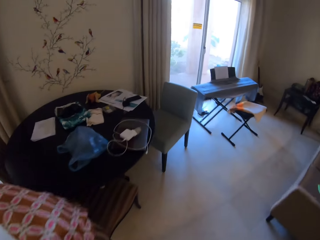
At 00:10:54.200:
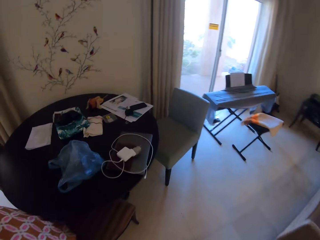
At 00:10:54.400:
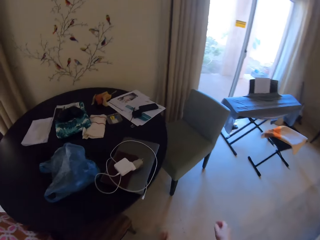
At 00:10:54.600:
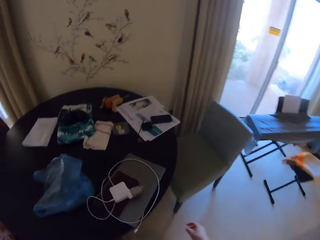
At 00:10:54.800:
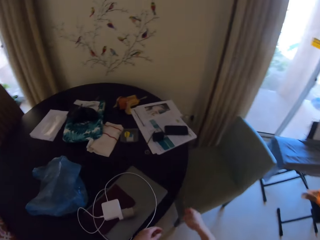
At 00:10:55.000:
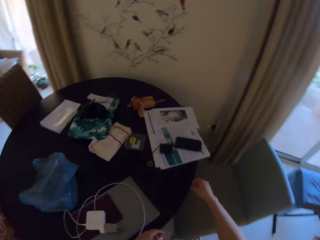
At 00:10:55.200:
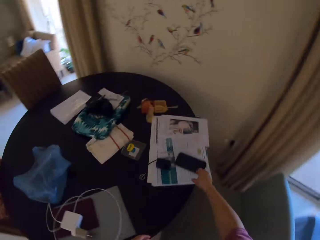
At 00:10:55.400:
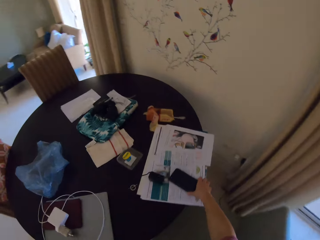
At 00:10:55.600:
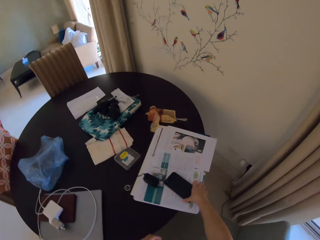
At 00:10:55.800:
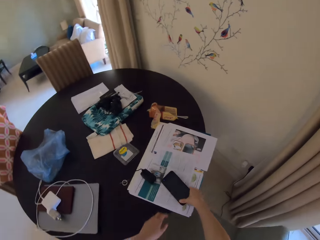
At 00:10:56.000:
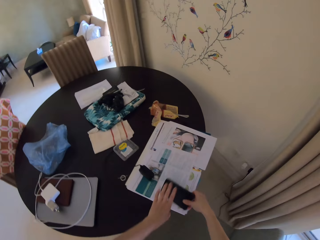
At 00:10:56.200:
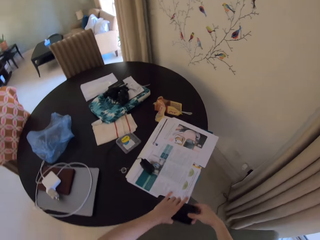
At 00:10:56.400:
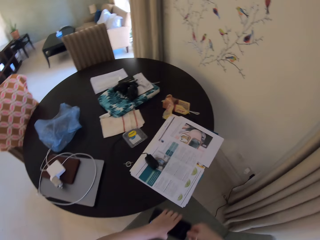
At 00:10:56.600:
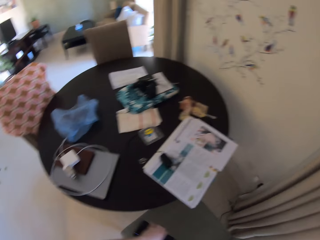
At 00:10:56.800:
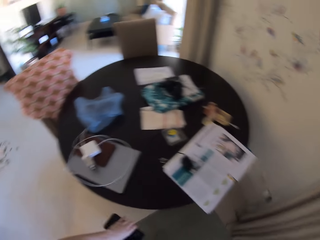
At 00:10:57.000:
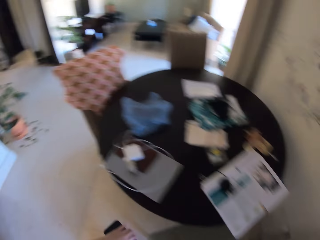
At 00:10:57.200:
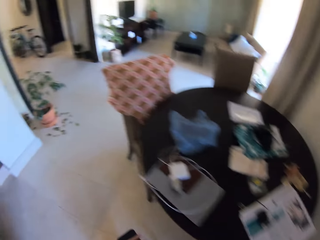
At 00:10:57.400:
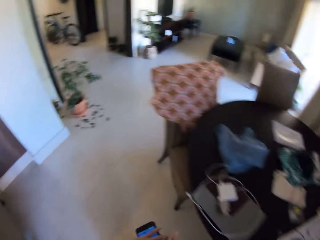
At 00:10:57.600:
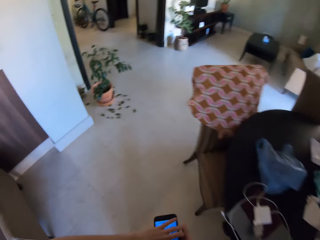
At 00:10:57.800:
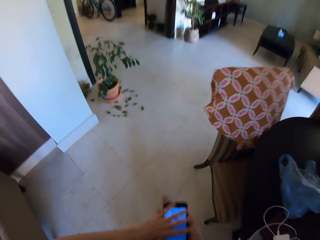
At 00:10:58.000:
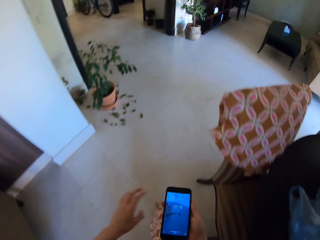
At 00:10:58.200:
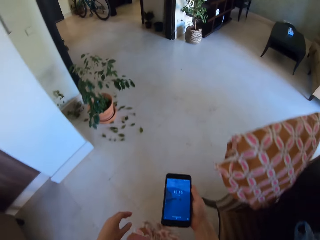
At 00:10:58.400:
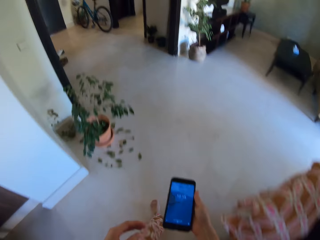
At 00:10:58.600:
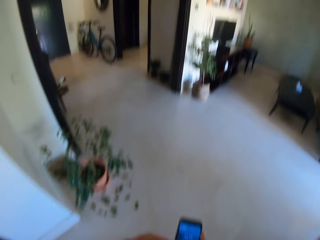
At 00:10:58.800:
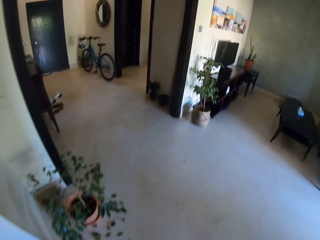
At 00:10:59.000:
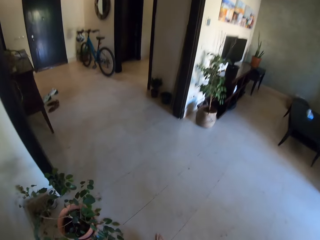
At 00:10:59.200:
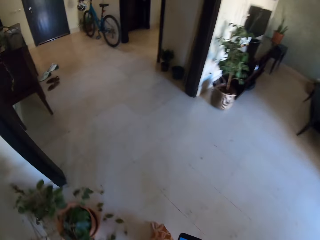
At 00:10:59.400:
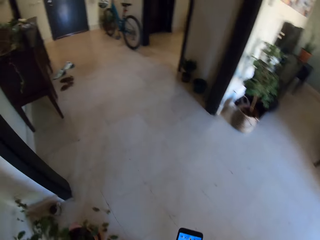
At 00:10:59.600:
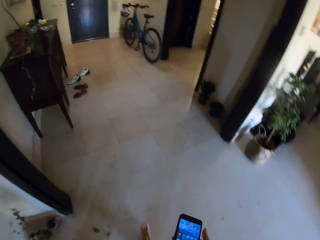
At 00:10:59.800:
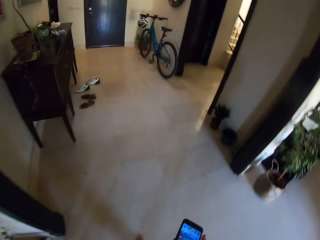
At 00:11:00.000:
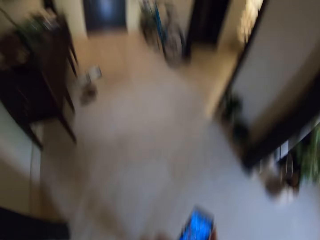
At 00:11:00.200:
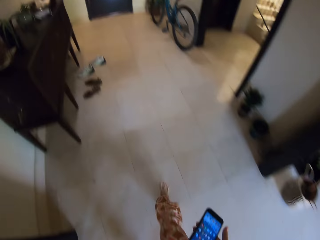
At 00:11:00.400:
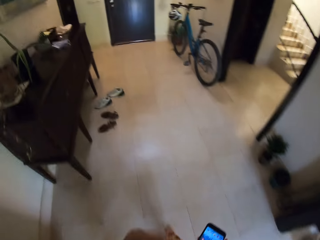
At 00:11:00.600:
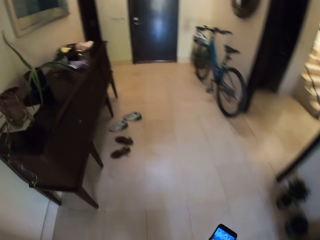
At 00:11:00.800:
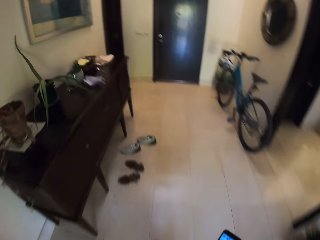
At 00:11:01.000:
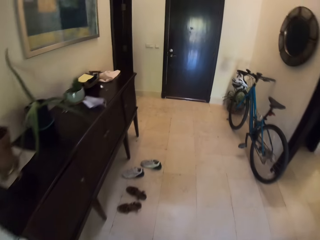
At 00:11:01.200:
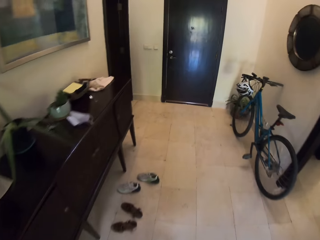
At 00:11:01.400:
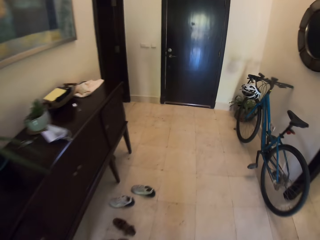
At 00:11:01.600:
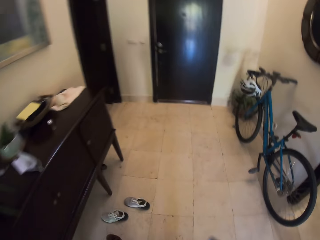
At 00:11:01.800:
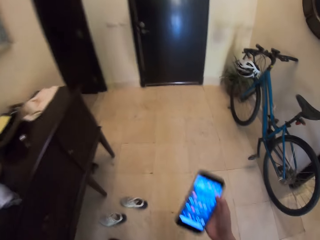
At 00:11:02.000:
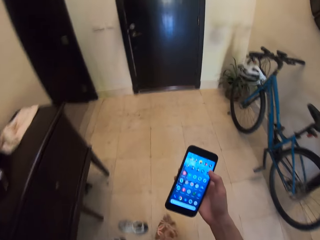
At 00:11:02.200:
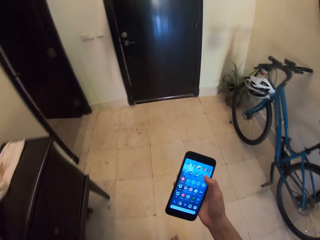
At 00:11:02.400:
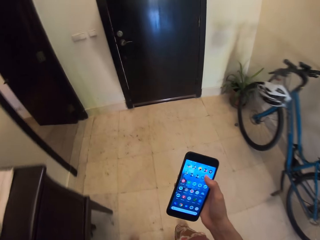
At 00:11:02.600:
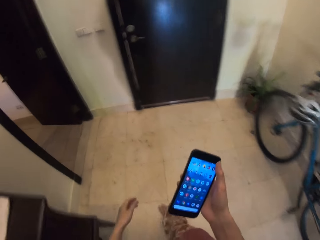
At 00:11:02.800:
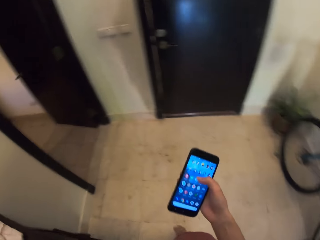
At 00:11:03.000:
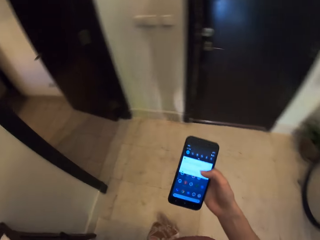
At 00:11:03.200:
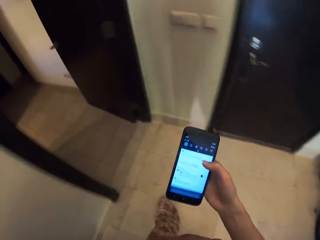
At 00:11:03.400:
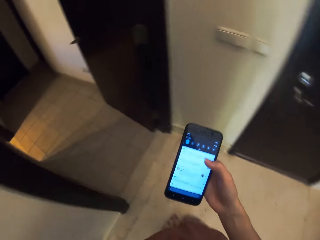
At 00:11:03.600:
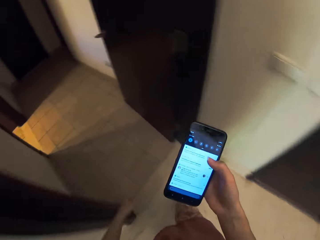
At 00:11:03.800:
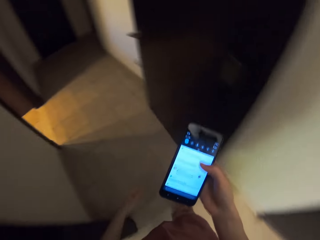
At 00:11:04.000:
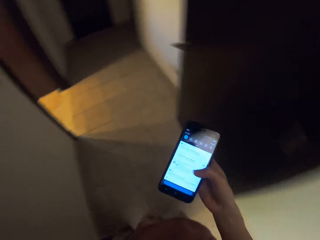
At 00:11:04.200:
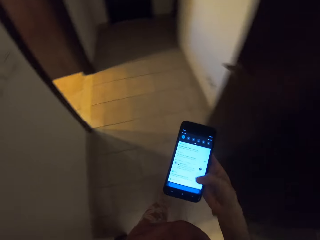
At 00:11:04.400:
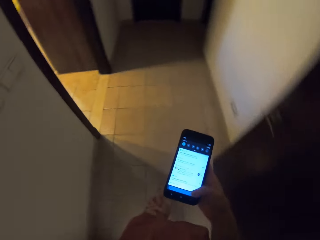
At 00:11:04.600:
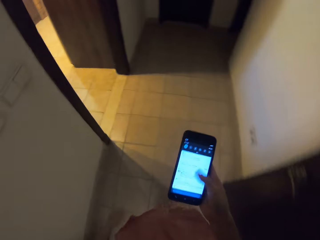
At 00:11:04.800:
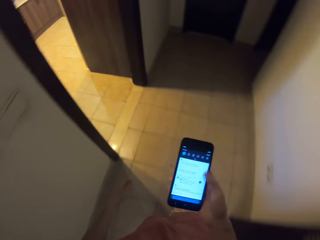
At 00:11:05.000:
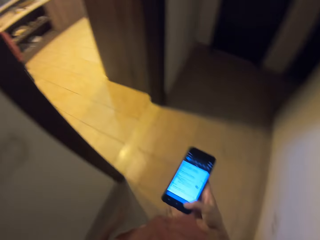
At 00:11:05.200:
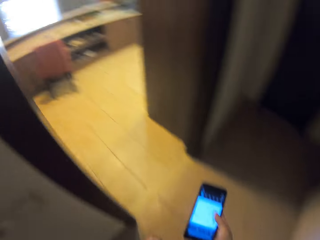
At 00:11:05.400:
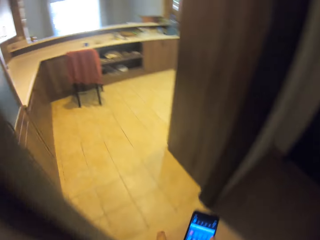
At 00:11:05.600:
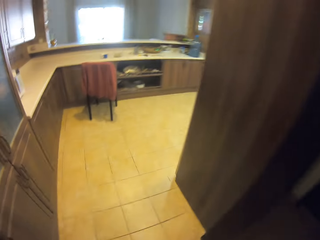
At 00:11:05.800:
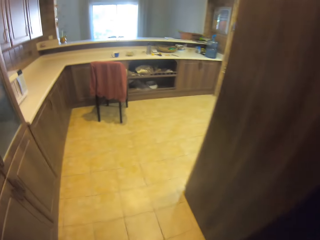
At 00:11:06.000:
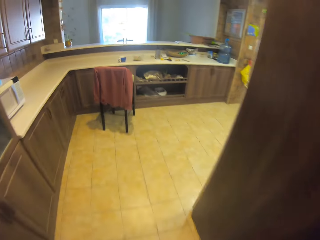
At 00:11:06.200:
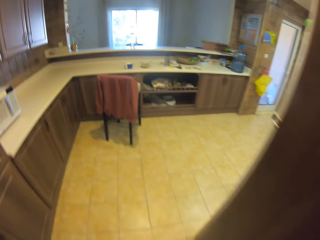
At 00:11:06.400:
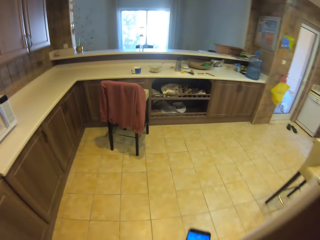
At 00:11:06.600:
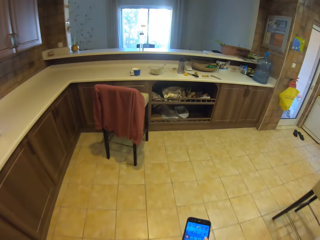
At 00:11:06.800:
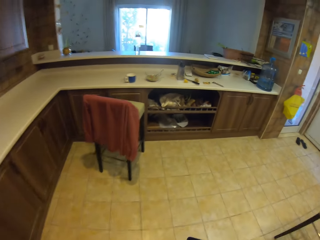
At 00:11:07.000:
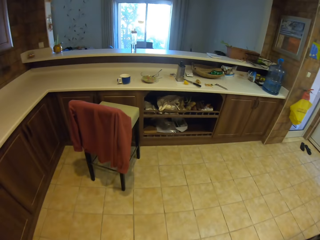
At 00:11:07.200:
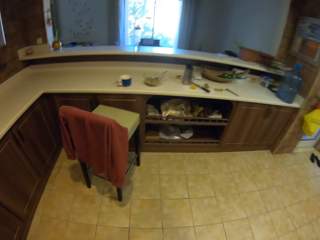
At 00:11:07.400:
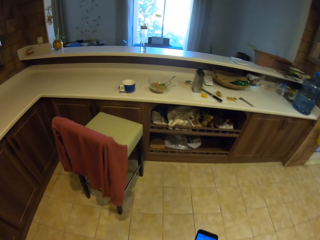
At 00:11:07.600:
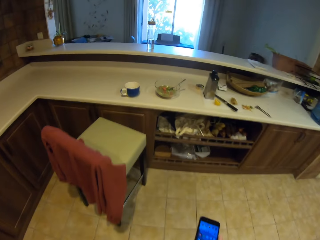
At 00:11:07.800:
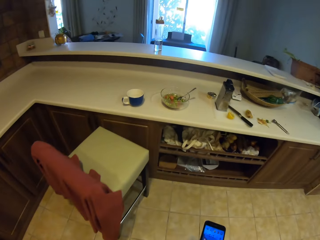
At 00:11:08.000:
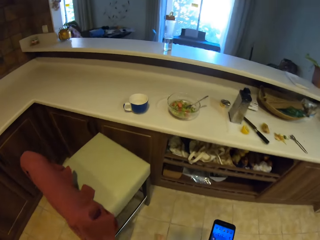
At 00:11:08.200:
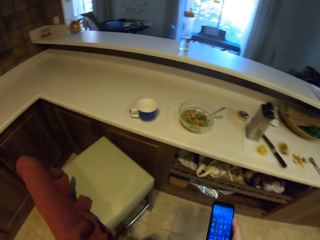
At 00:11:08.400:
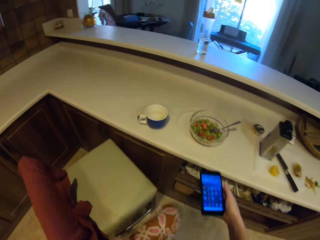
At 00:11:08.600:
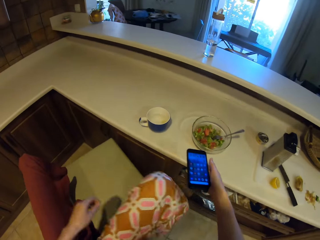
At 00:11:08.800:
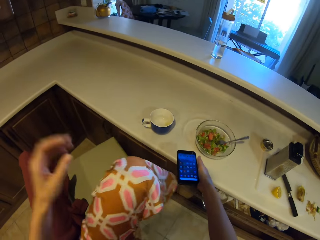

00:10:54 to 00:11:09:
The camera wearer picks up a phone on the table. They walk back to the kitchen. They operate the phone. They walk out of the room. They operate the phone. They walk out of the room. They operate the phone. They walk in the kitchen.

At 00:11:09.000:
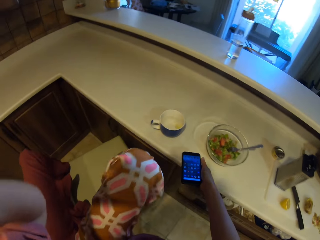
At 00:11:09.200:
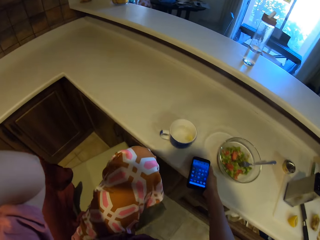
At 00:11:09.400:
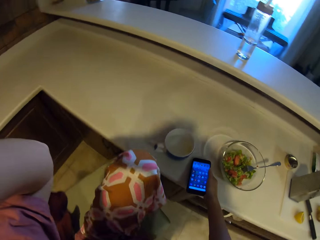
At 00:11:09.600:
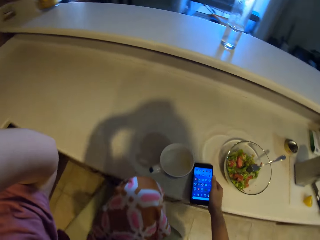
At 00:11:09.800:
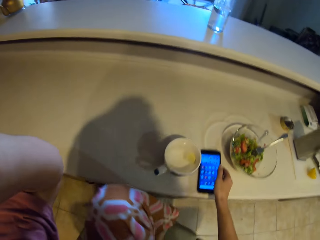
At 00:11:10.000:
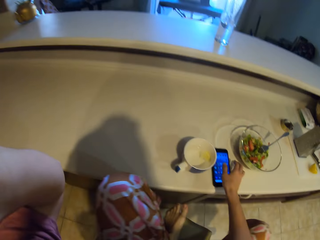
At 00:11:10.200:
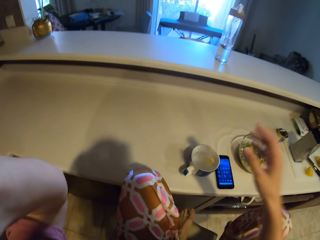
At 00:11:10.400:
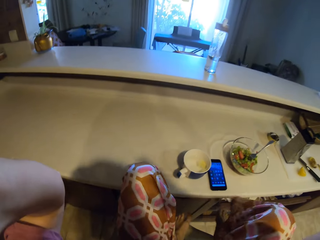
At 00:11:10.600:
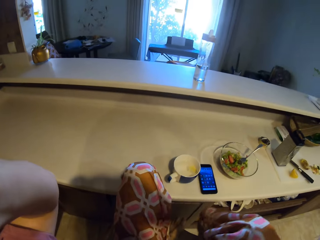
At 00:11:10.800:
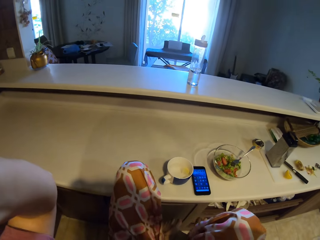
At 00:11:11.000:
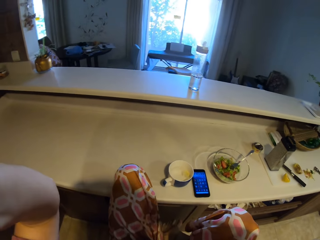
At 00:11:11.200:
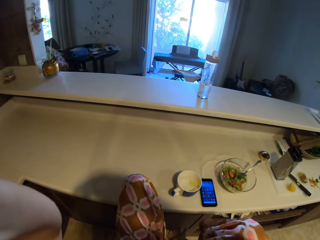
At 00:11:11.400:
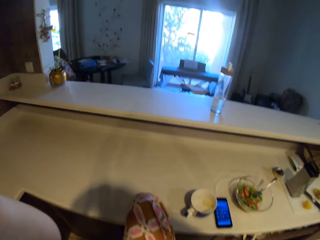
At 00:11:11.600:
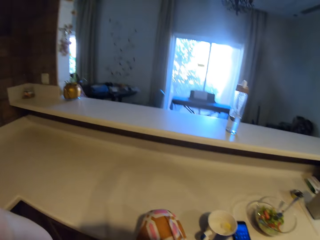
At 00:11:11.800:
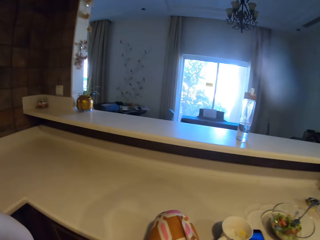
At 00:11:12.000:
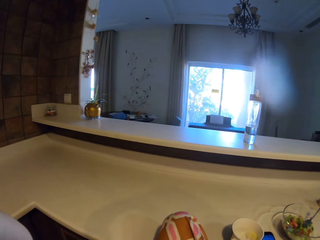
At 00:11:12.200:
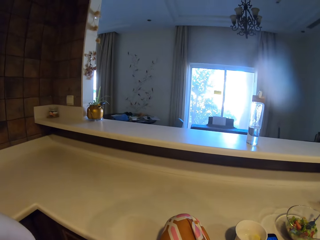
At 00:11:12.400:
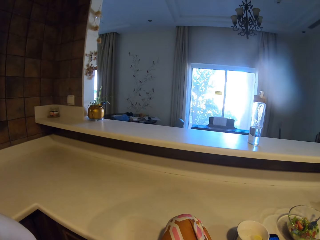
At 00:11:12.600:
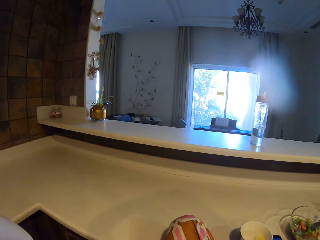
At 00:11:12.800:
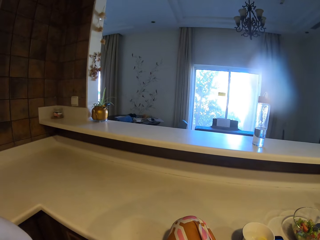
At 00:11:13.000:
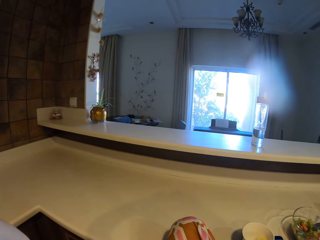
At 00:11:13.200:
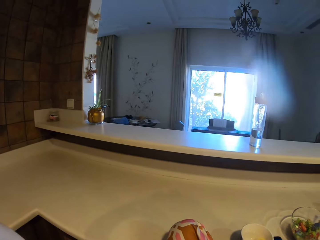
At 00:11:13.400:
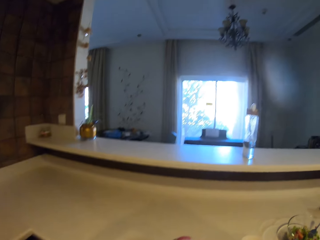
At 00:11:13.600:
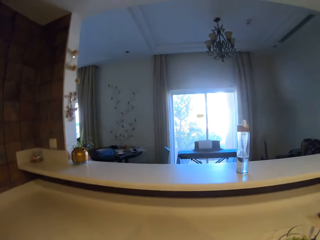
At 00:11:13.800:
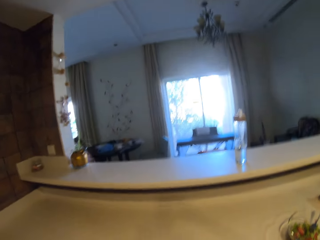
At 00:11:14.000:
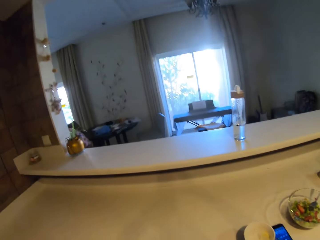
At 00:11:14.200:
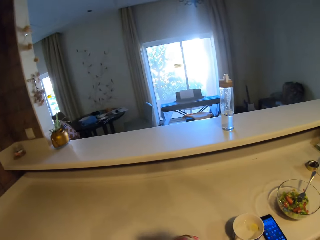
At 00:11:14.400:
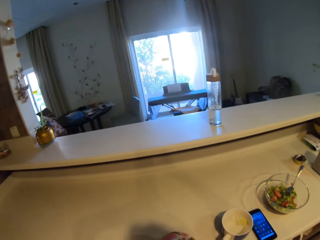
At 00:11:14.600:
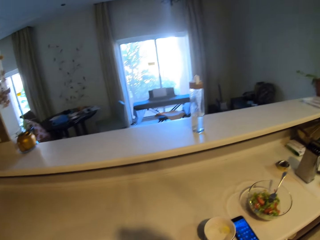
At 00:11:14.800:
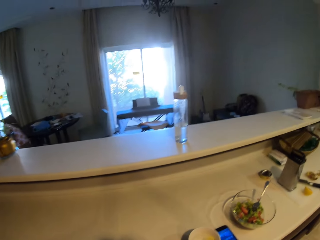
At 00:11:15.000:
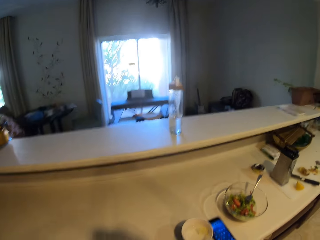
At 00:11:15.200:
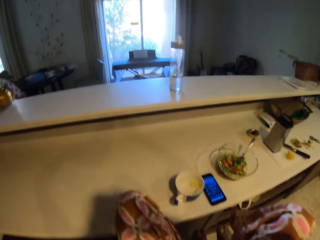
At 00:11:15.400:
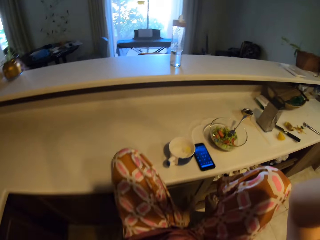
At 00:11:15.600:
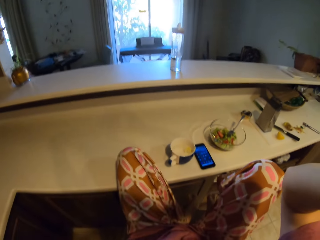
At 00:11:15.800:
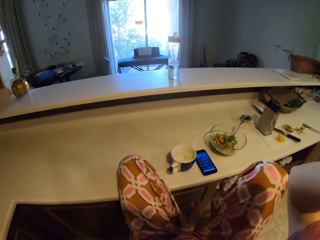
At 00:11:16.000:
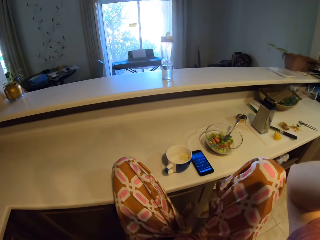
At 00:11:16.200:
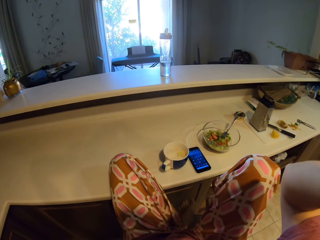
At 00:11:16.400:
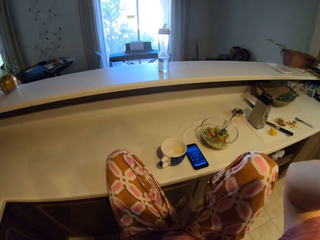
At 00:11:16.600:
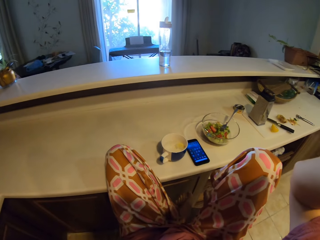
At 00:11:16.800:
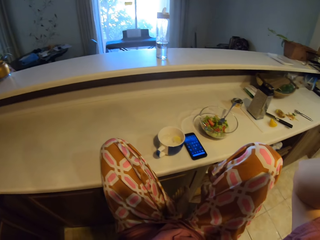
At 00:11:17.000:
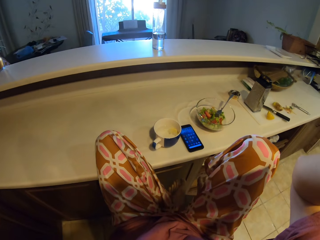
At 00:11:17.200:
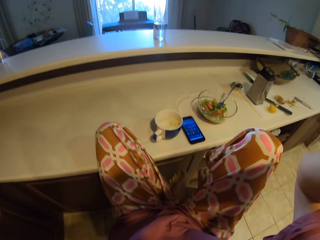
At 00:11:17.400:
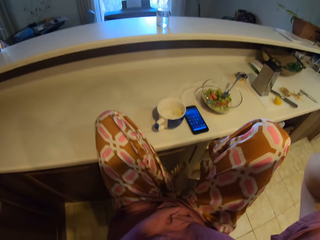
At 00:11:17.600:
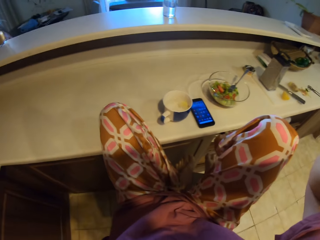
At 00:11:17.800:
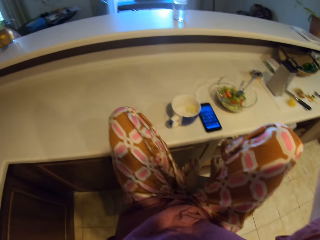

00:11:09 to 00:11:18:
The camera wearer sits on a chair. They drop the phone on the slab. They adjust the camera.
